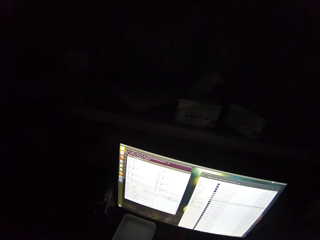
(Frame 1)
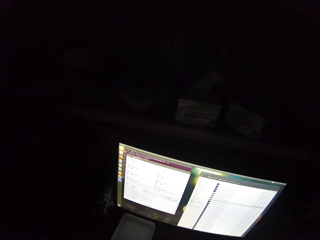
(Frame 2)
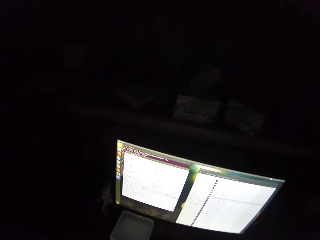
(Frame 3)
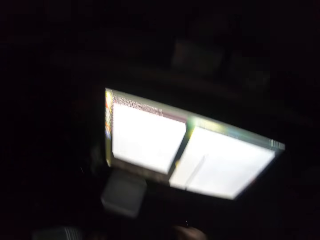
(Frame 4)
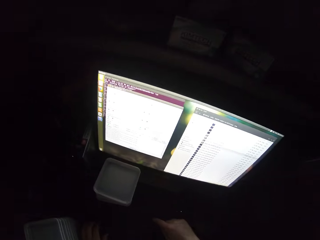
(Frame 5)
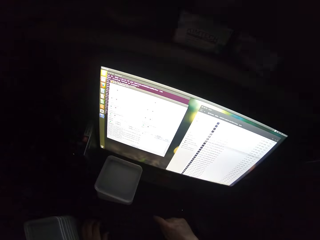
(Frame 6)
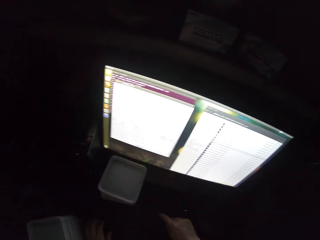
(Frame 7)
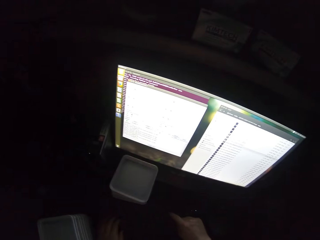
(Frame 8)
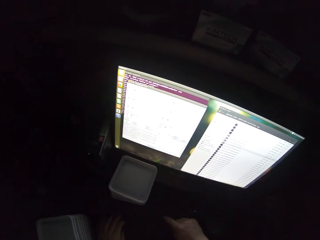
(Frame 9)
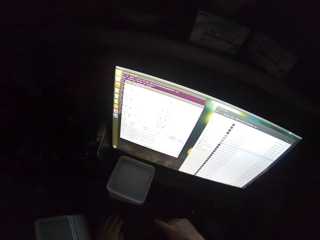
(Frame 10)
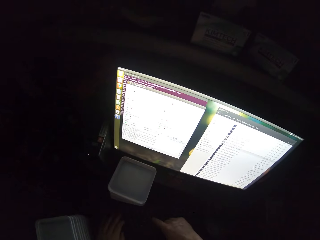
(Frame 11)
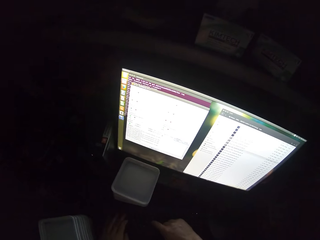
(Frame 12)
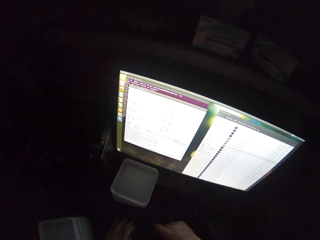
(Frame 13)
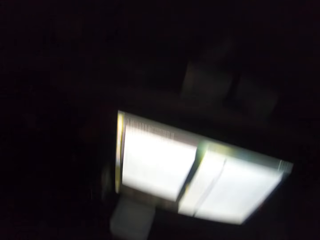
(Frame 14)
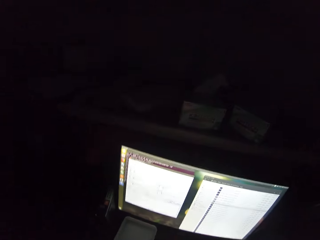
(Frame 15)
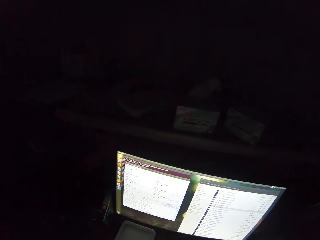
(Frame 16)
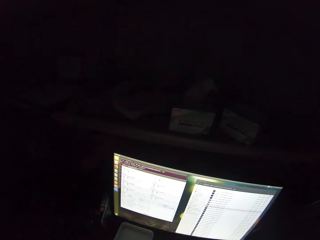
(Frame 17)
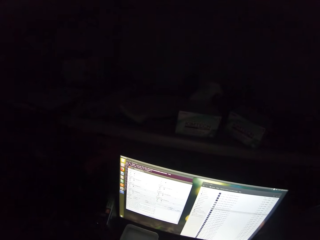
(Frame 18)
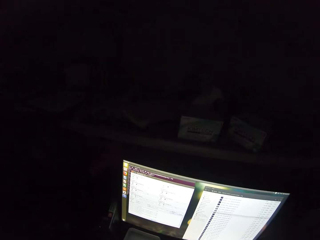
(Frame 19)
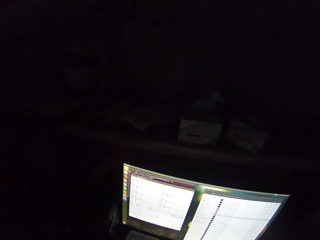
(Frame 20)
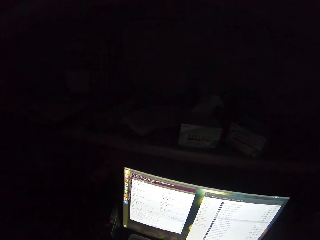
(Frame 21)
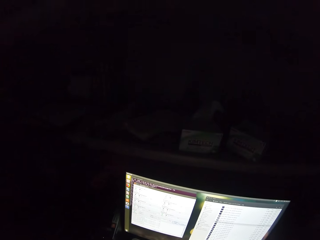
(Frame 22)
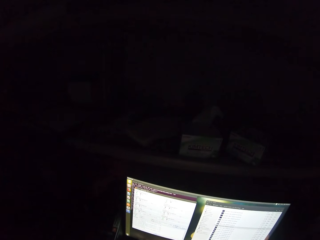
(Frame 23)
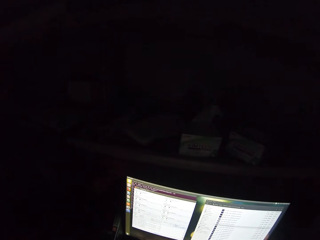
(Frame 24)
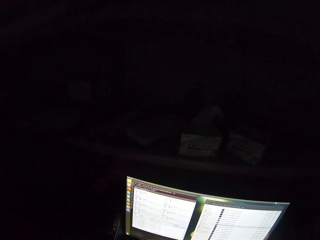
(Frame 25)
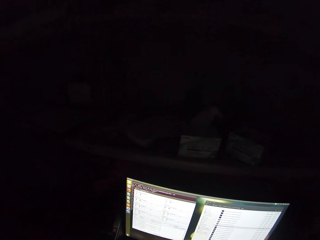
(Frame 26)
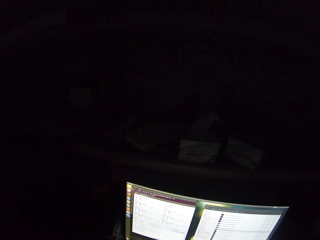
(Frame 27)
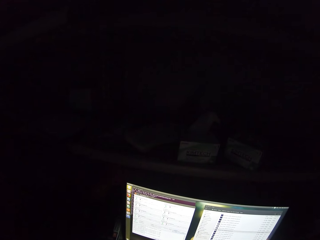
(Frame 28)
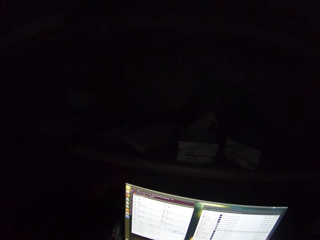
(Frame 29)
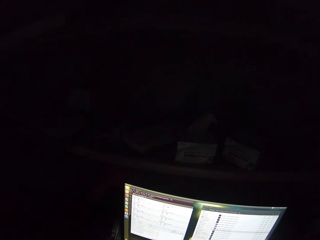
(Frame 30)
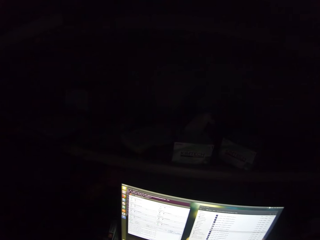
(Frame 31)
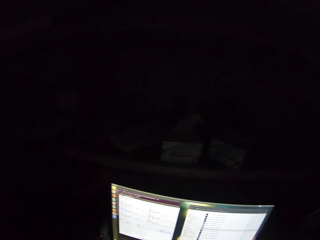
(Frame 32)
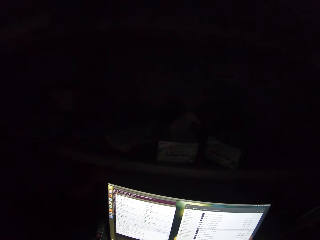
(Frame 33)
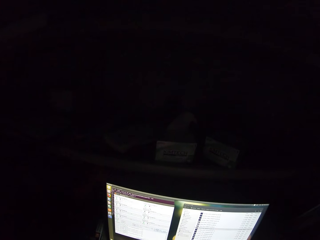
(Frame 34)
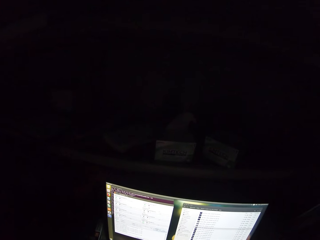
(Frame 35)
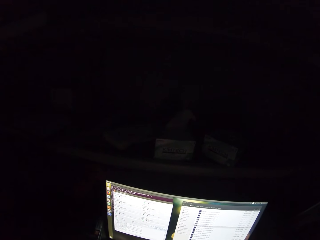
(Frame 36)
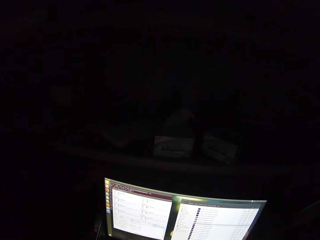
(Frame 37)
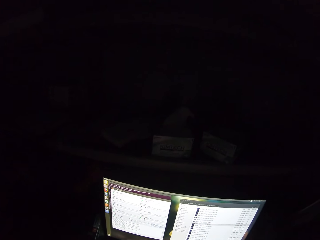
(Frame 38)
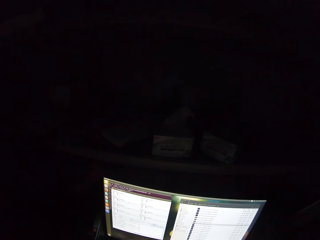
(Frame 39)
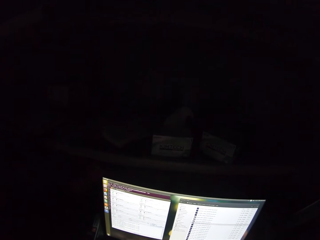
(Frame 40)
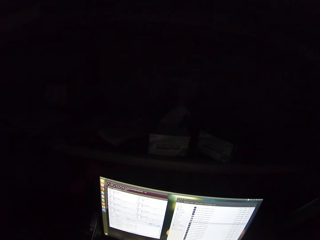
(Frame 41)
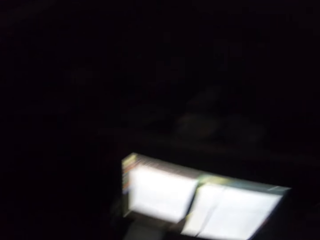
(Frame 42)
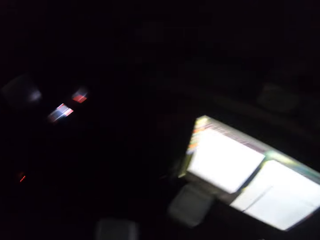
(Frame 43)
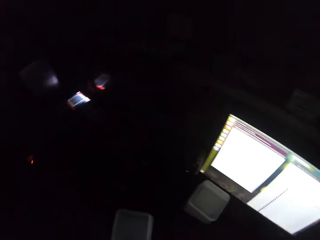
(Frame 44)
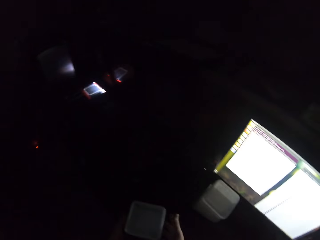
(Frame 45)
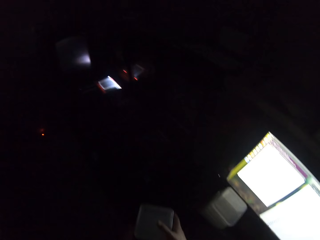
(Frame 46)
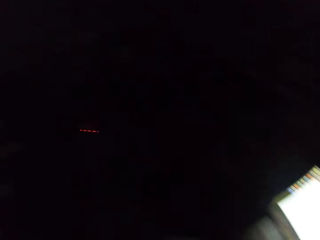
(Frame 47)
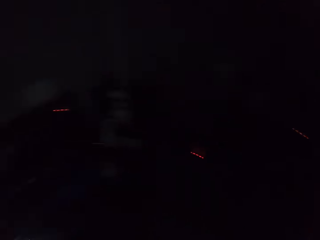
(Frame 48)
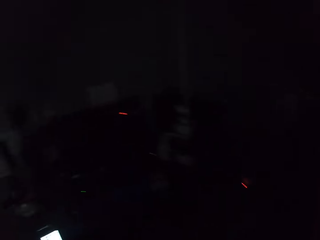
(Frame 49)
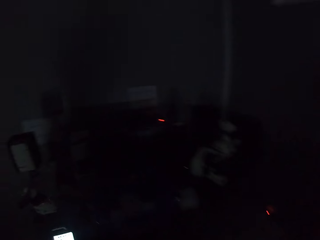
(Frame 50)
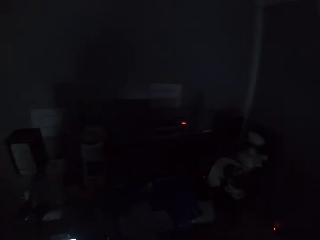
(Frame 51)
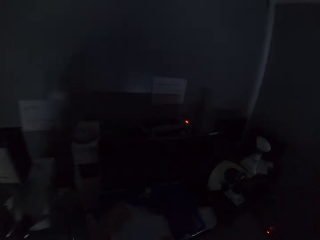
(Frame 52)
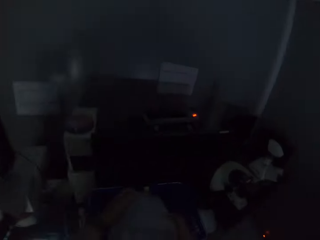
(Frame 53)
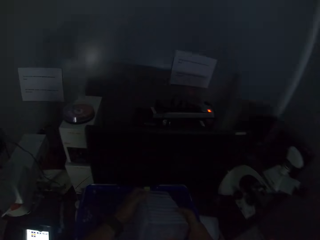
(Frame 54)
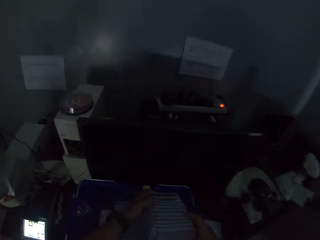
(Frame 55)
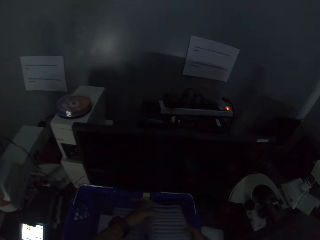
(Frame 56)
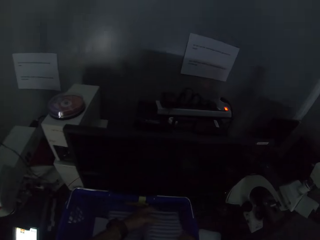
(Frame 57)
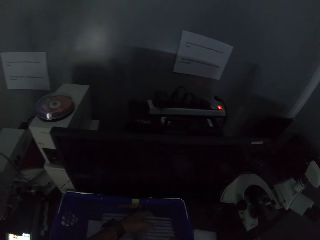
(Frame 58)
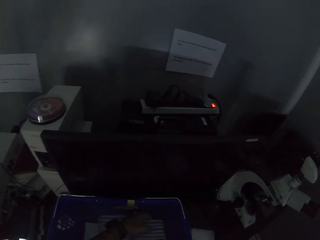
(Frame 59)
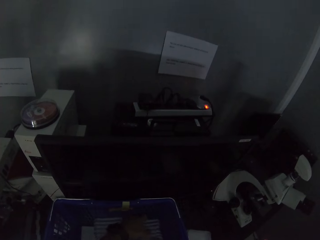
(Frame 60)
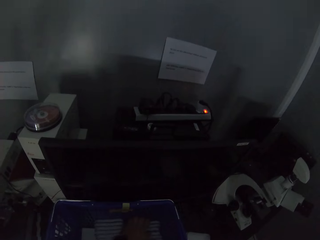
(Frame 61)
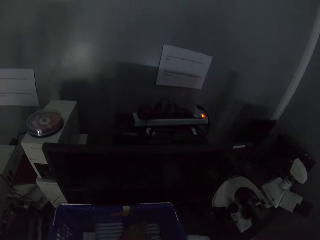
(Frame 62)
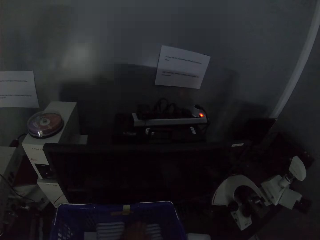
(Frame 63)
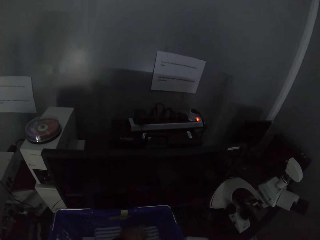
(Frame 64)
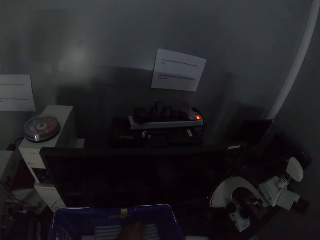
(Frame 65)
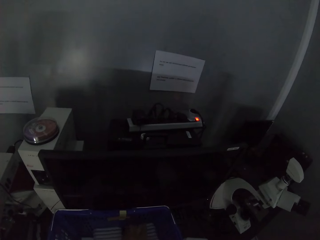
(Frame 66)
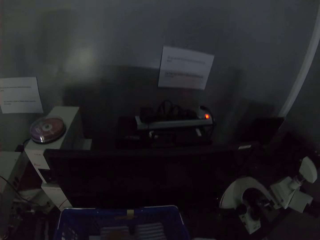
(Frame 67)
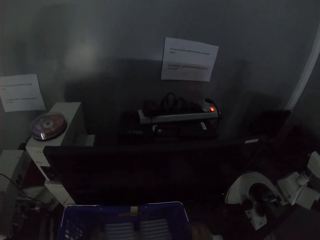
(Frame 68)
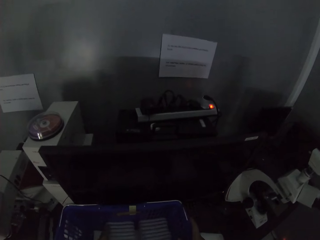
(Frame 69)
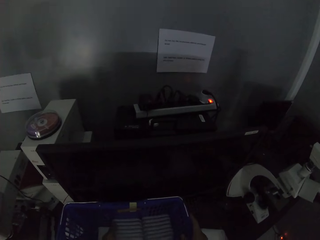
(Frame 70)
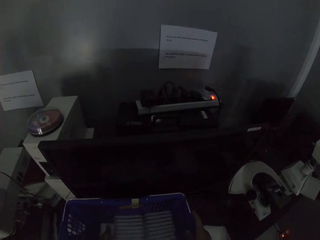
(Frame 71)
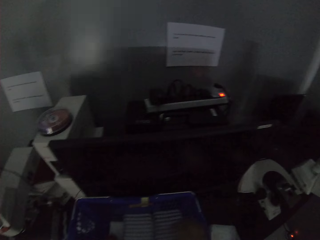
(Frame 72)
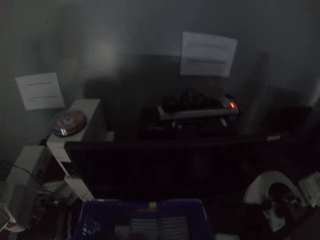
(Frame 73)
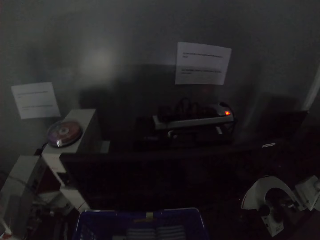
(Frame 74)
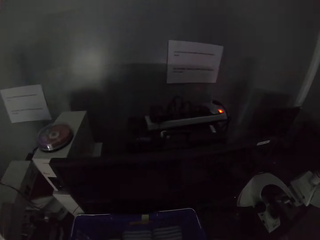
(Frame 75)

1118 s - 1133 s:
The camera wearer stares at a screen. He picks a food storage container with his right hand. He walks around. He puts the food storage container in the cart. He drops something. He looks around.

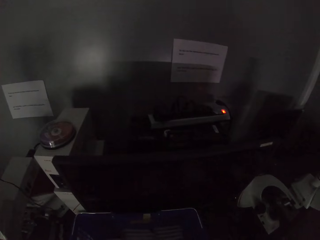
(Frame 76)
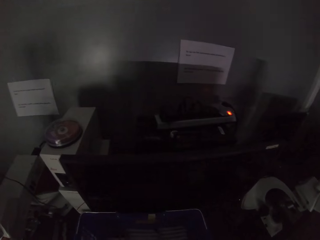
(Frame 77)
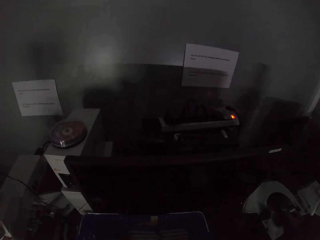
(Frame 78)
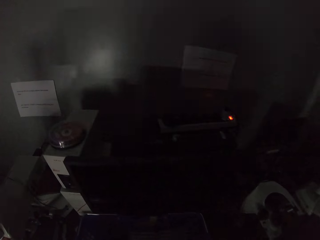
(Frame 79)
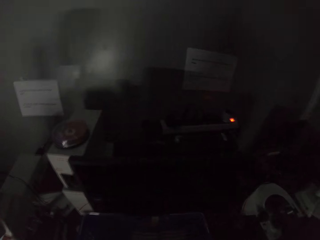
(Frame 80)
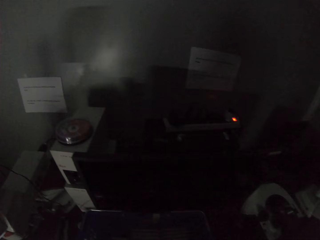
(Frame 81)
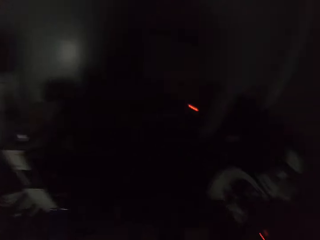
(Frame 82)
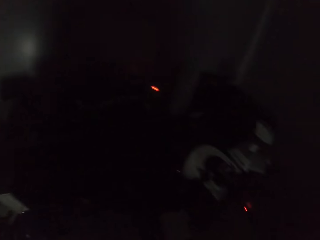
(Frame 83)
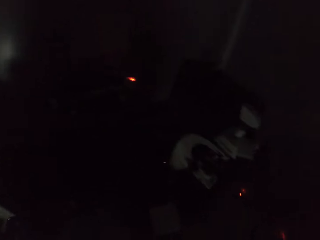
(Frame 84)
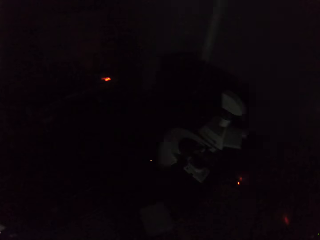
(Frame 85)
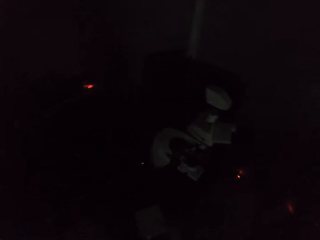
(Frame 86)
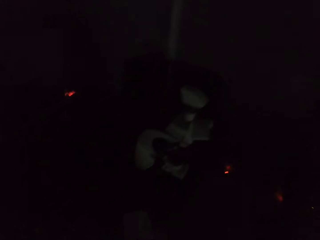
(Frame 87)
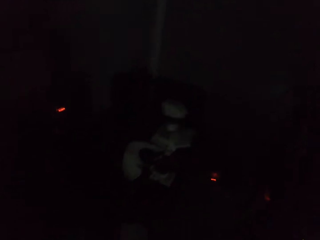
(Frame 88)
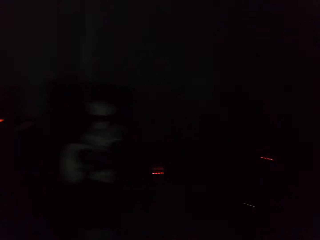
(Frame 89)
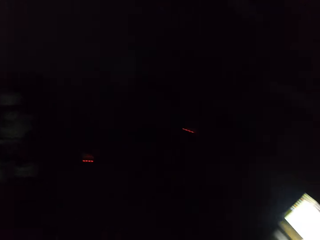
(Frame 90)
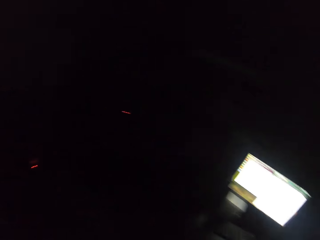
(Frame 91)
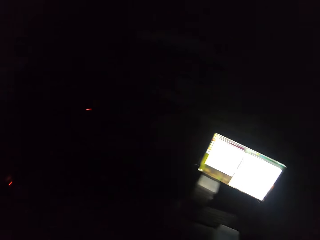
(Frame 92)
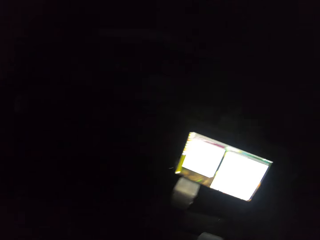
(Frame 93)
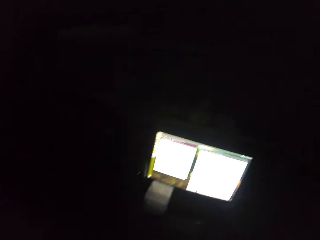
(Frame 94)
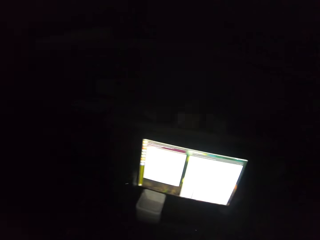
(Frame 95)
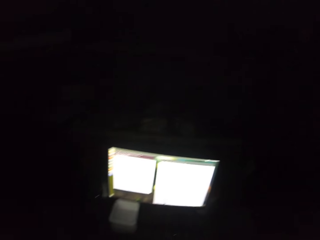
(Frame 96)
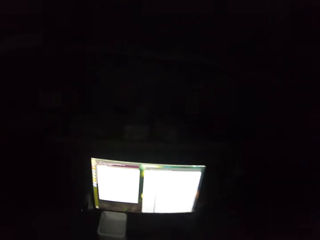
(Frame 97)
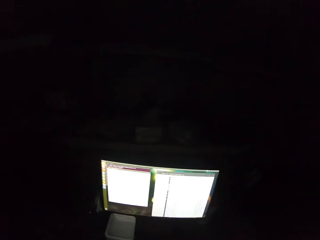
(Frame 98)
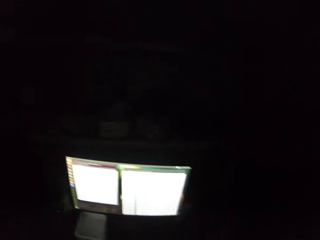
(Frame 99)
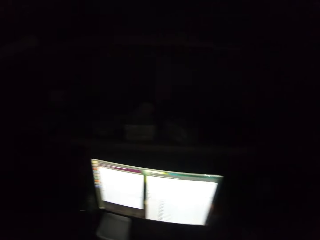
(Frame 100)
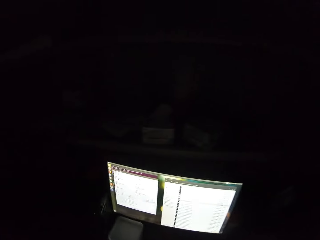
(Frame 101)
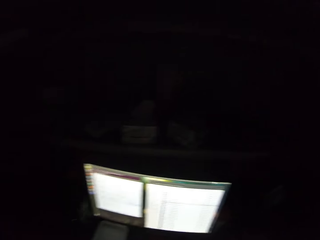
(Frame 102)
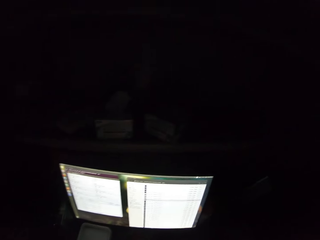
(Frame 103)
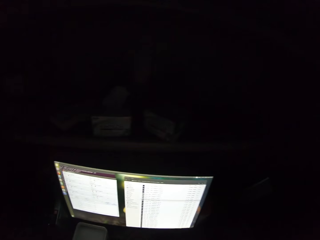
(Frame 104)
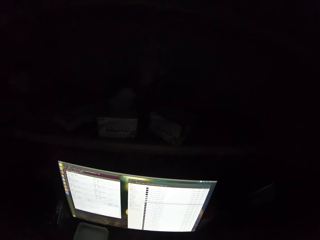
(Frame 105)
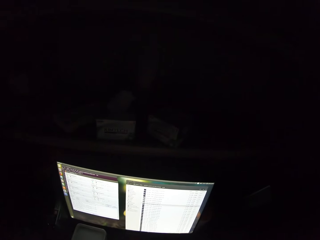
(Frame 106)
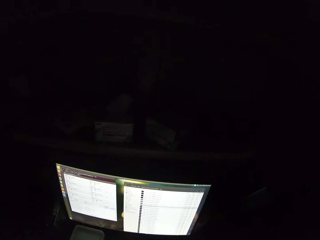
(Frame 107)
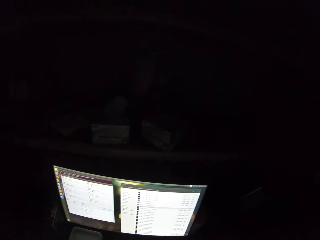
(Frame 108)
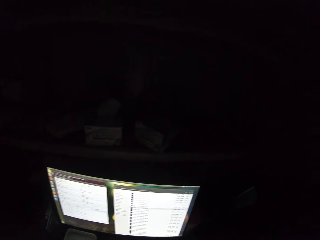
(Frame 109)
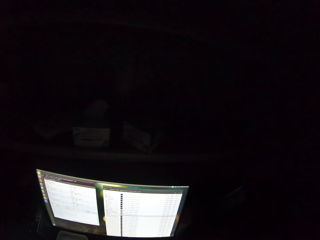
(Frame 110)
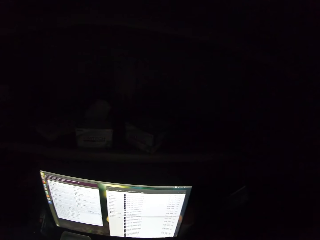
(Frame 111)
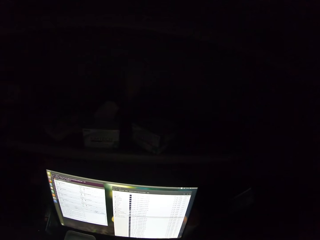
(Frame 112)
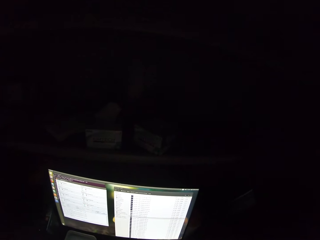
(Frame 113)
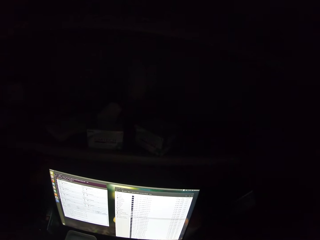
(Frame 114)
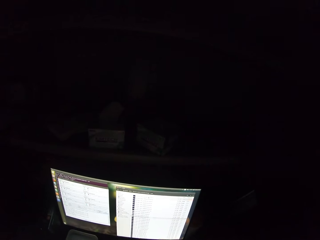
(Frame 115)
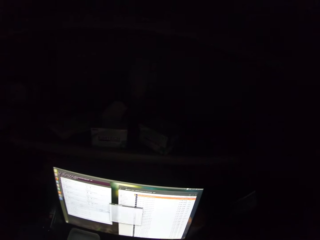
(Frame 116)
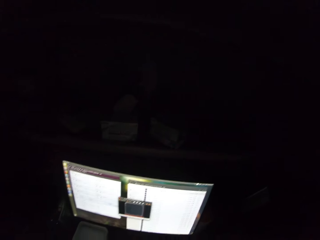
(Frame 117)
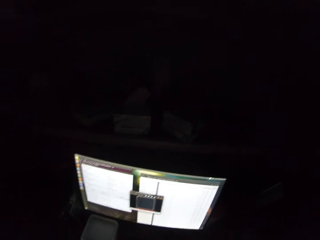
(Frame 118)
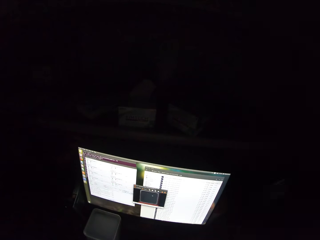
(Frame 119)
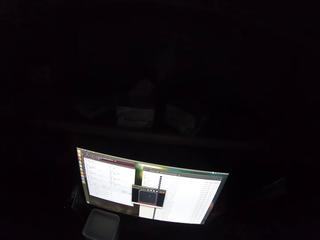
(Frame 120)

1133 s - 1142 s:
The camera wearer walks towards the computer. They stare at a screen. They operate the computer.
